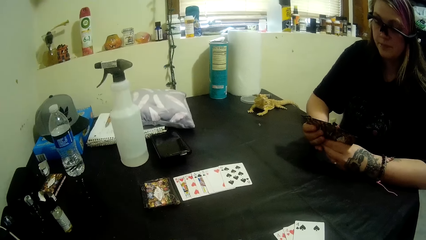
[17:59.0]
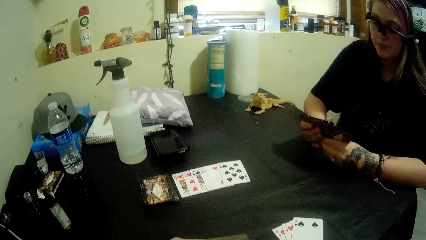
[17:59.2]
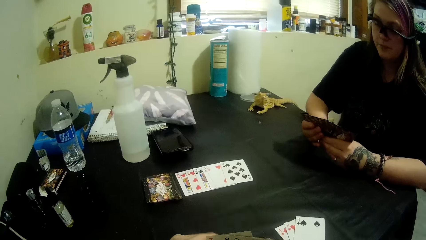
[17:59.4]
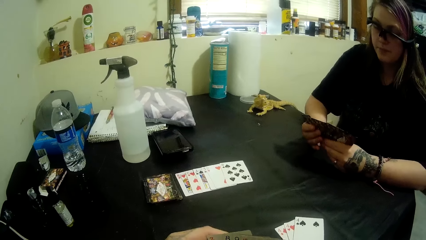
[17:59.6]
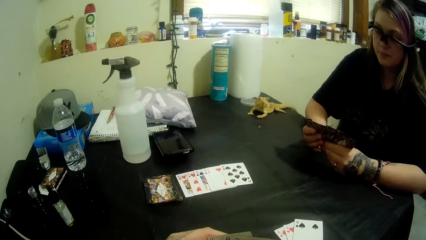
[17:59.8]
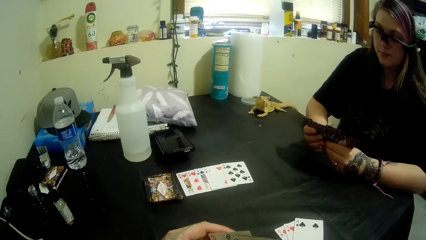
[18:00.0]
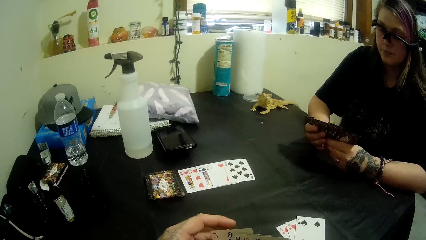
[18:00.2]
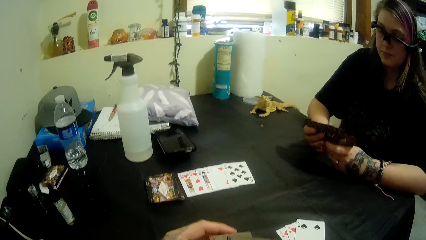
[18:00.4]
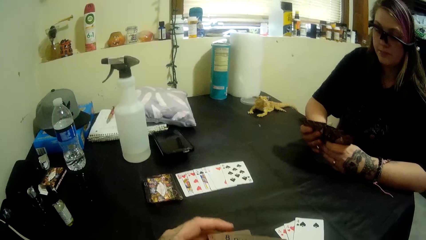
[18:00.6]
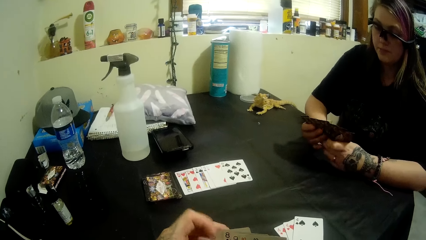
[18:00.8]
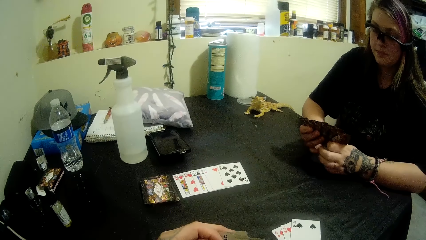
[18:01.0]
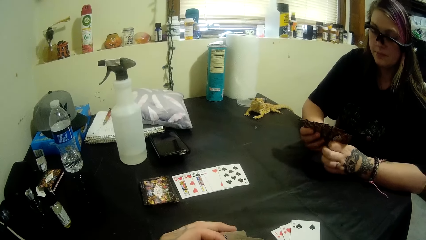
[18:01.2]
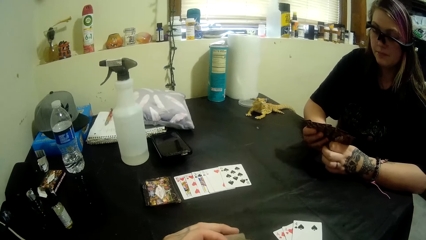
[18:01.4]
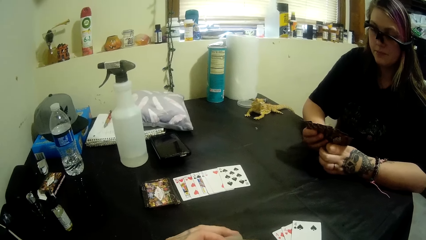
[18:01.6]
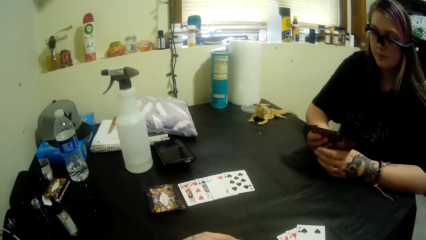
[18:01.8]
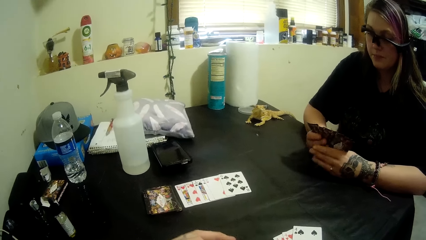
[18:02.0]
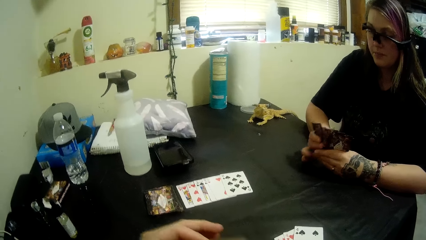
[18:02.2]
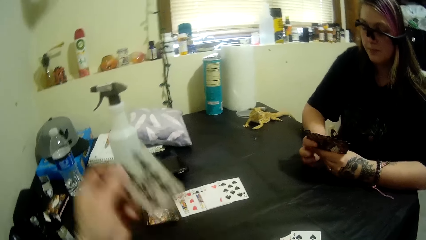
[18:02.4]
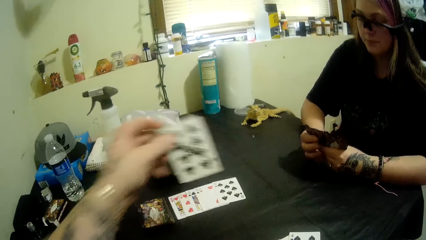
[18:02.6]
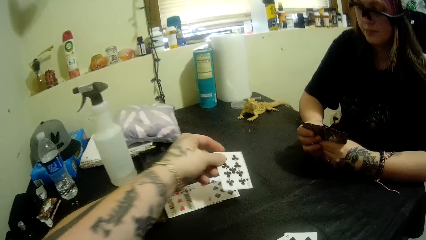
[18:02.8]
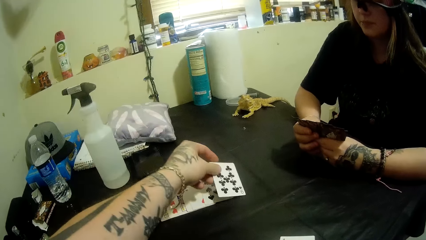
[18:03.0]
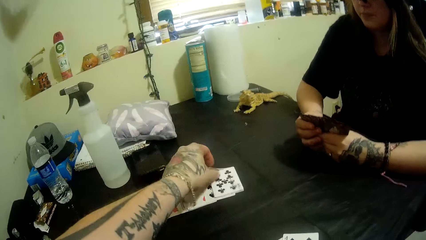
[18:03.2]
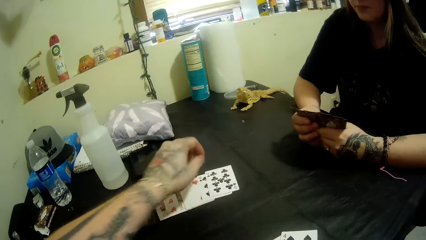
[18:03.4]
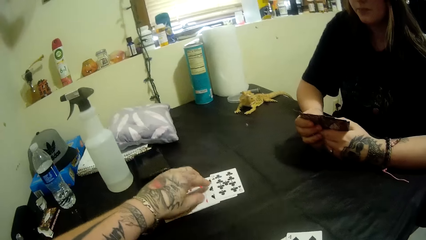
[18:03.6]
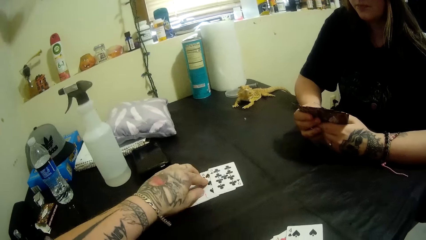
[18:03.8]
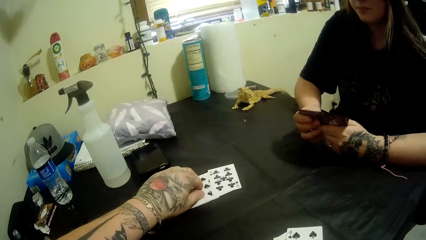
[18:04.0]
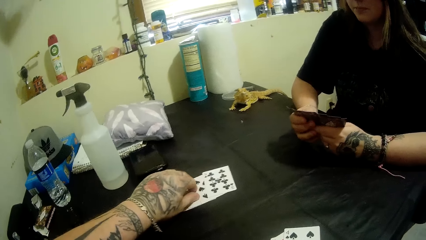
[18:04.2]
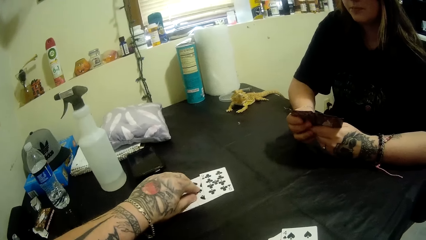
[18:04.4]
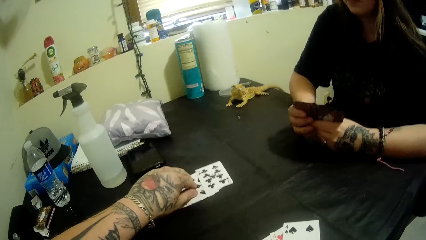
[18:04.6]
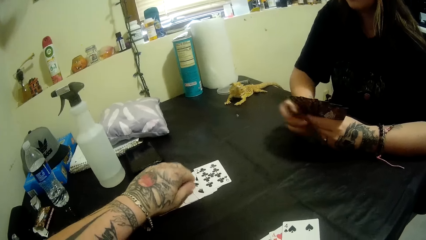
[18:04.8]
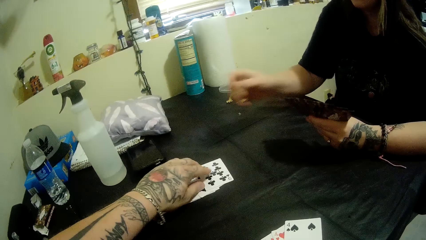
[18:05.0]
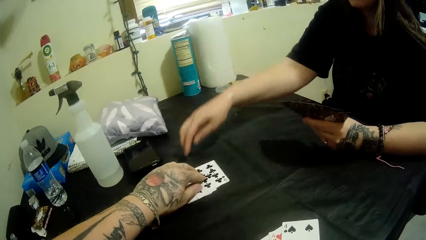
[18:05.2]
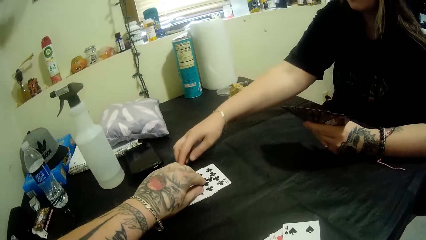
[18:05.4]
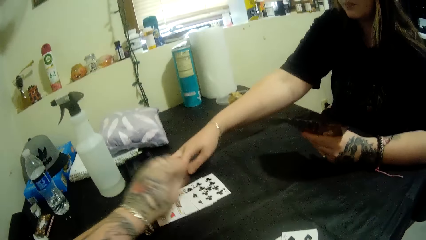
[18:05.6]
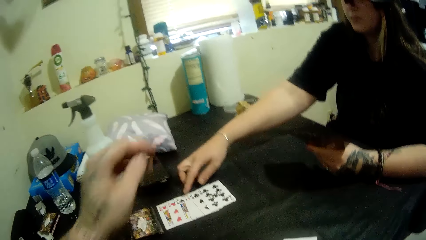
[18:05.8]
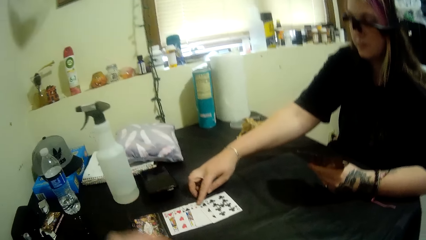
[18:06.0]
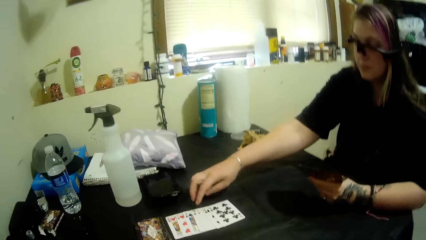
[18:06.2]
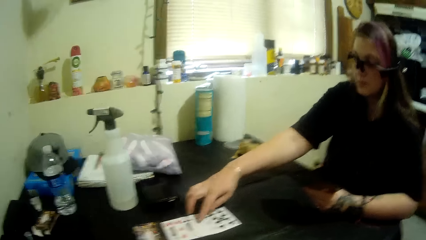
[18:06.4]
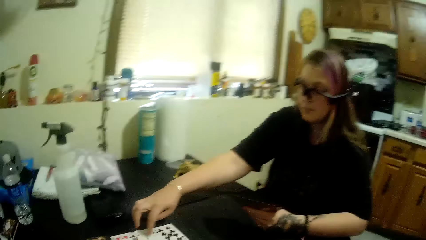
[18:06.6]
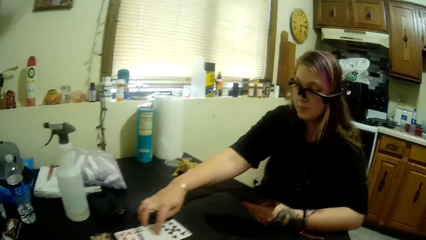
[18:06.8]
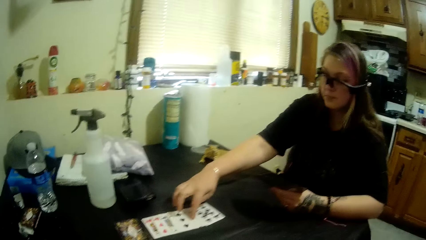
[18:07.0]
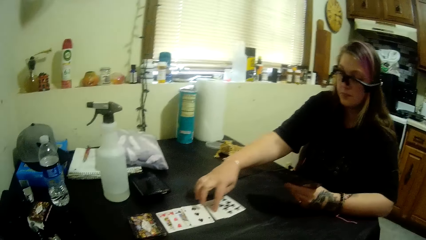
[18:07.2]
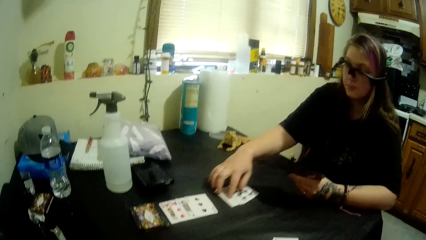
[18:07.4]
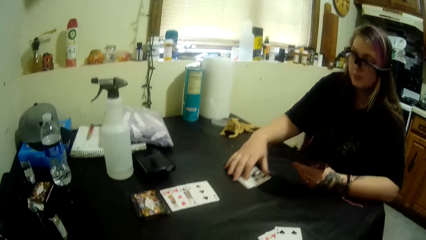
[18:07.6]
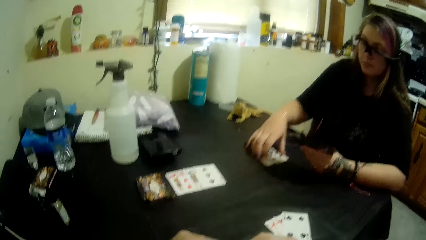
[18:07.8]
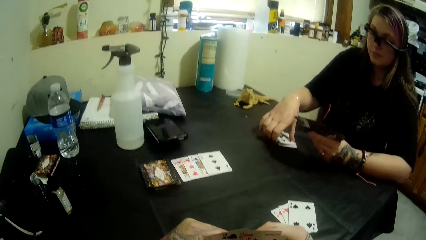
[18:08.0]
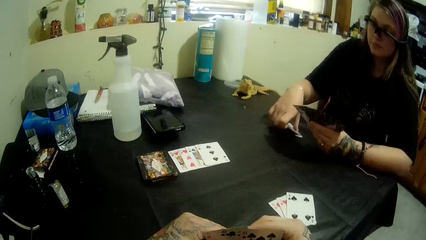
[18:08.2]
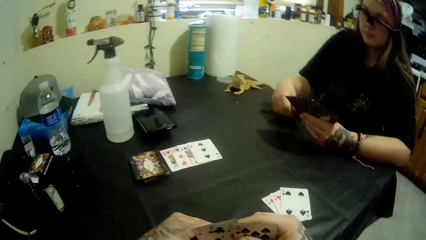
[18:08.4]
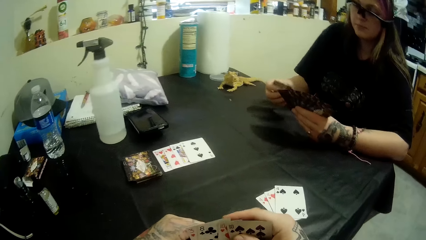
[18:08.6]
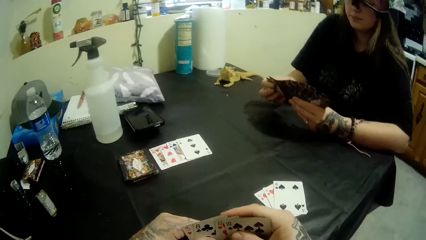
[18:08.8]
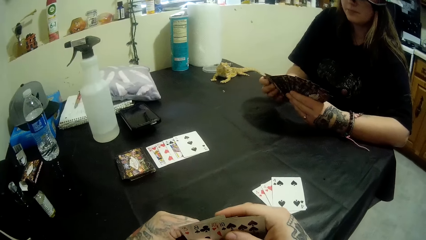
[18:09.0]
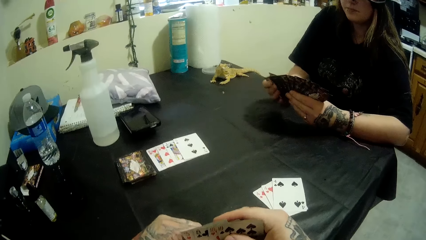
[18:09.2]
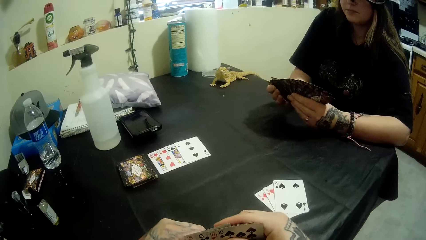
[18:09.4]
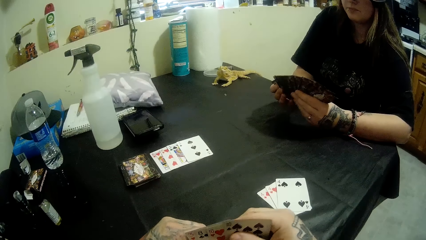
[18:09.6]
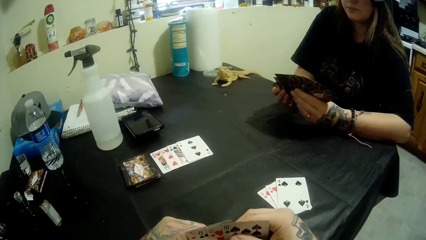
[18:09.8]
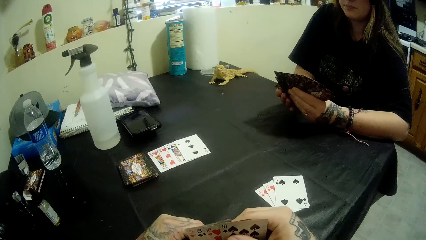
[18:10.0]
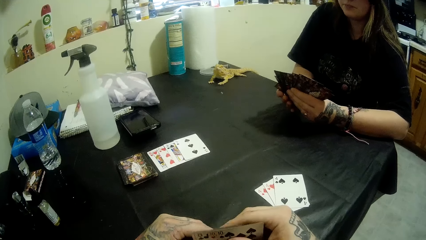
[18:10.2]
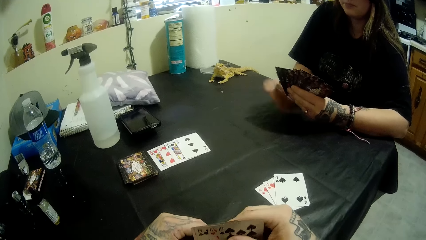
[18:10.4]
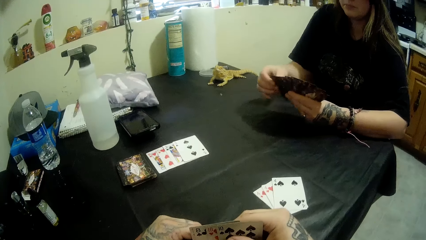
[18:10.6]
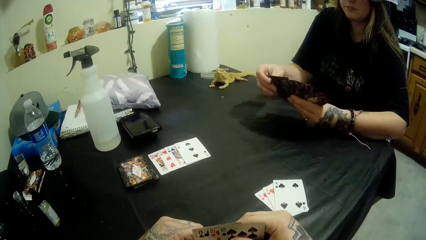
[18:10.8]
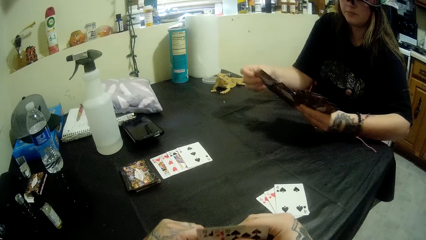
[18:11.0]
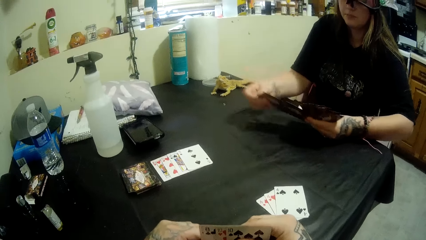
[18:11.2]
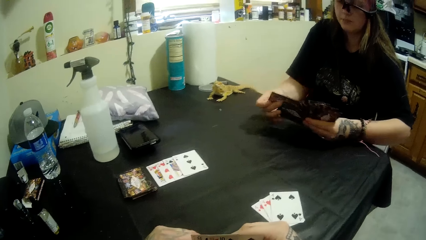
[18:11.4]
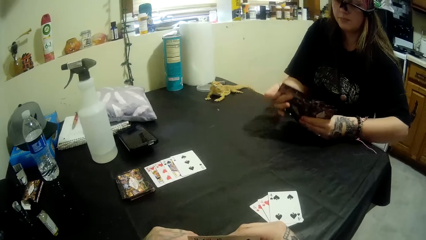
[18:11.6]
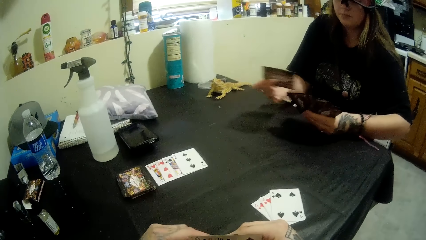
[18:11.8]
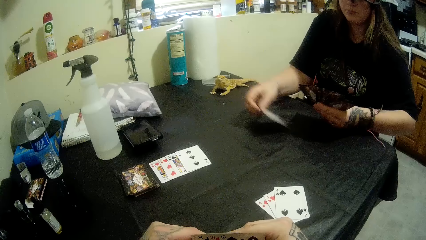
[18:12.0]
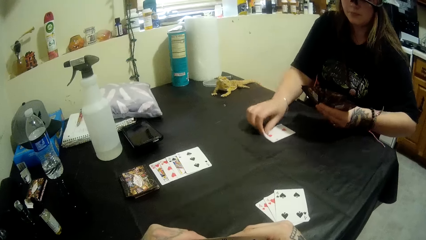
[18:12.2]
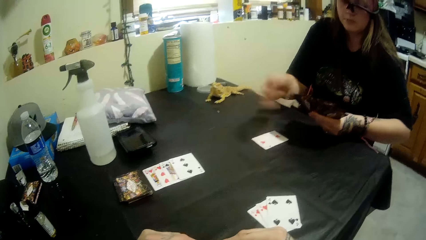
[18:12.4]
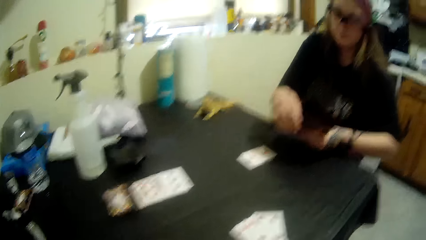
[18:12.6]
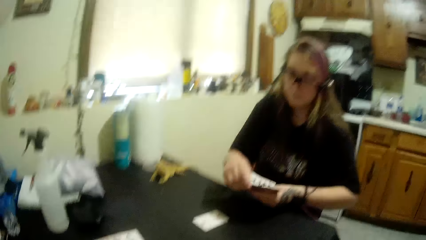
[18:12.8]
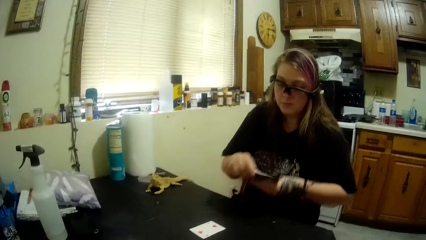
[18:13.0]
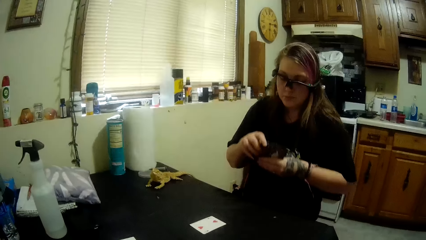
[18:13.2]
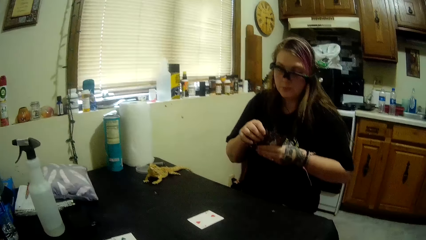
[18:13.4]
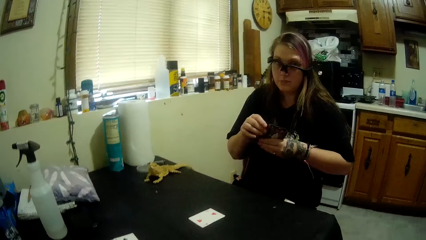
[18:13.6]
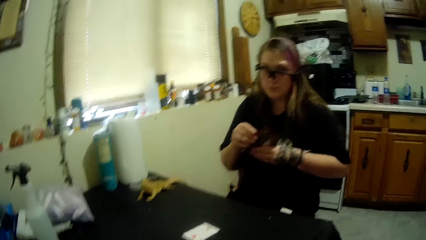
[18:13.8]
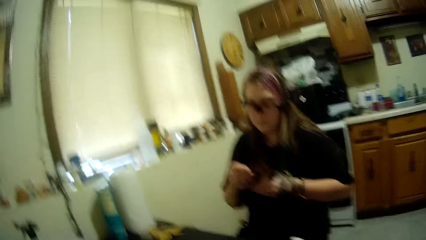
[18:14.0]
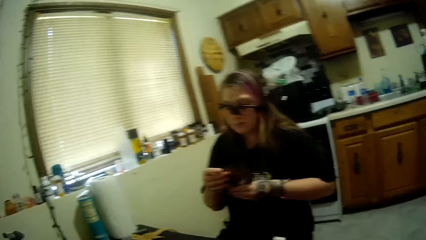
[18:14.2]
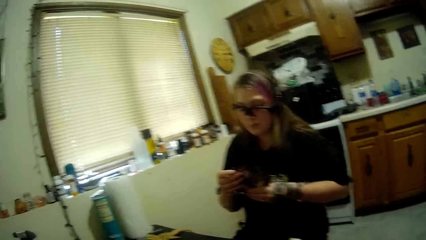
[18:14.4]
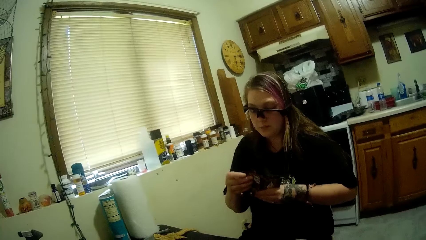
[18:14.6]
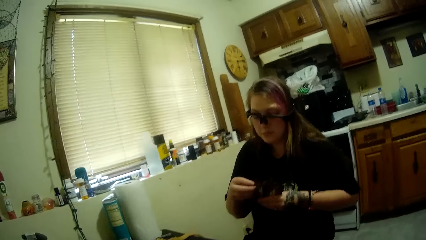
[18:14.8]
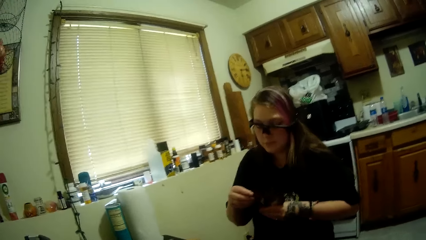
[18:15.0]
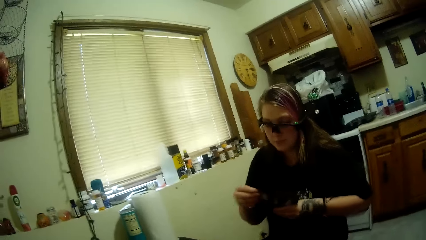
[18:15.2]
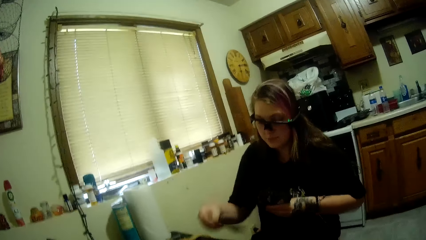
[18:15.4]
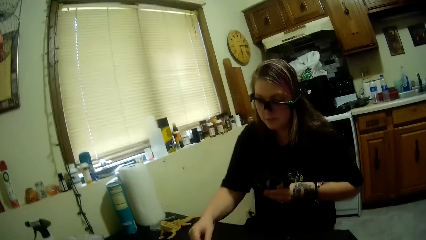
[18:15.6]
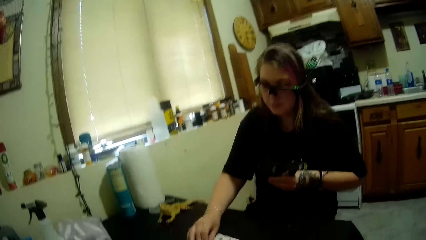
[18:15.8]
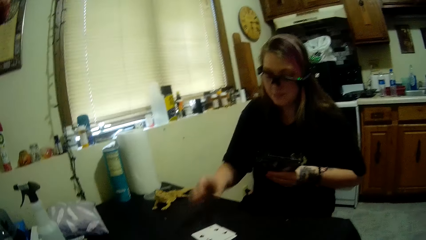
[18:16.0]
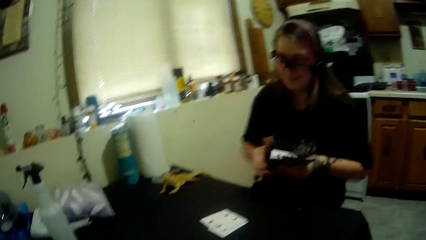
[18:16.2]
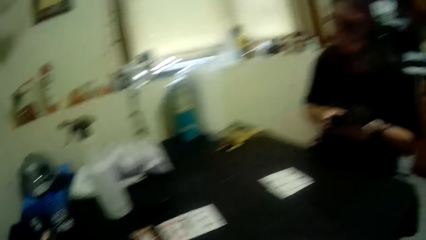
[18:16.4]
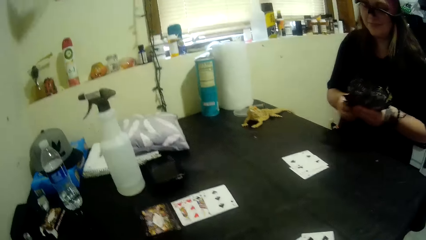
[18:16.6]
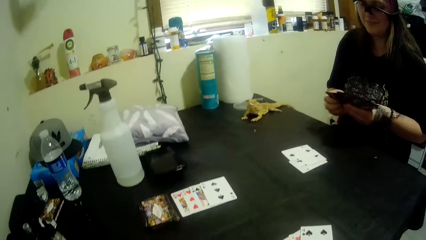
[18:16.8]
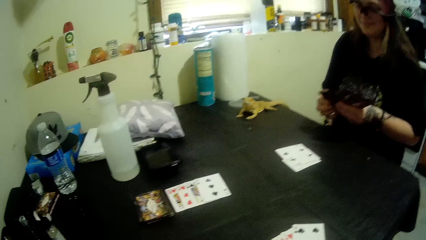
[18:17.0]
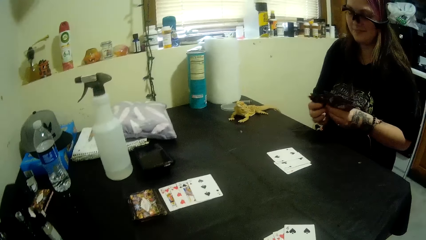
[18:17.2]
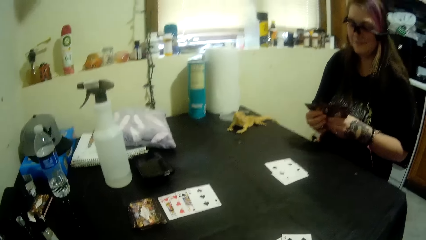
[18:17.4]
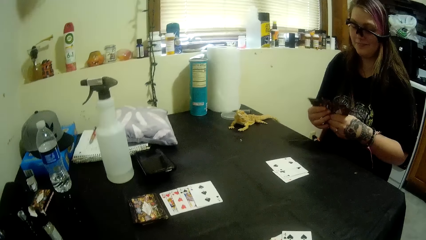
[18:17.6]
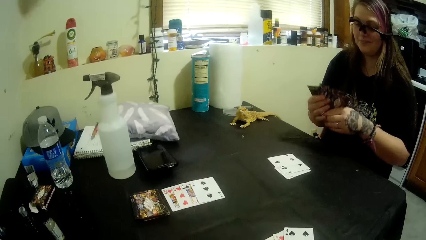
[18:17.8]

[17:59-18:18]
A man arranges cards. The camera wearer puts a card on the table. The man adjusts the cards on the table and picks cards from the table. The camera wearer looks at the cards. The man drops a card on the table and drops another card on the table.
